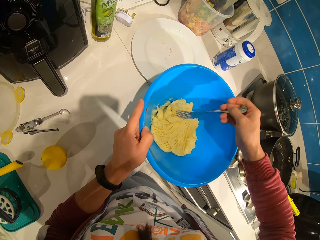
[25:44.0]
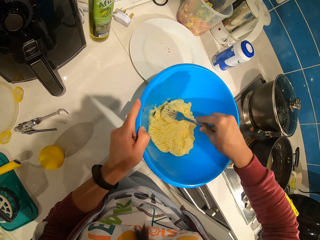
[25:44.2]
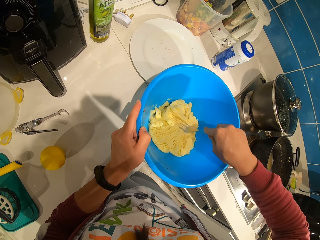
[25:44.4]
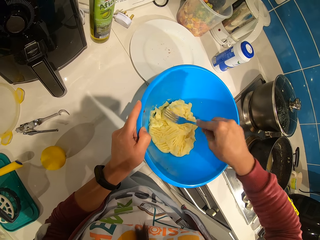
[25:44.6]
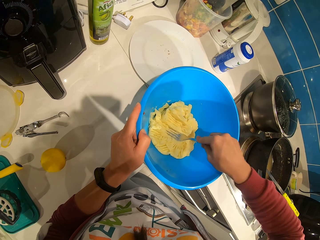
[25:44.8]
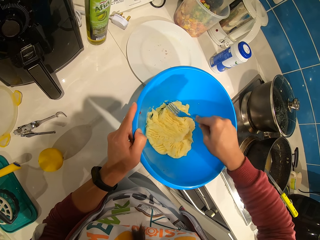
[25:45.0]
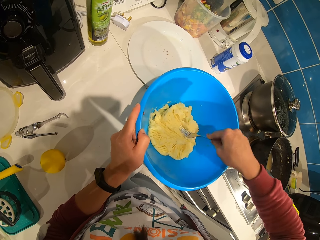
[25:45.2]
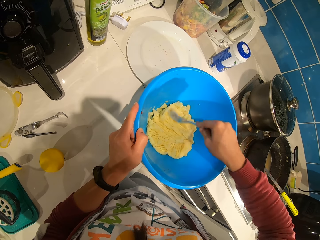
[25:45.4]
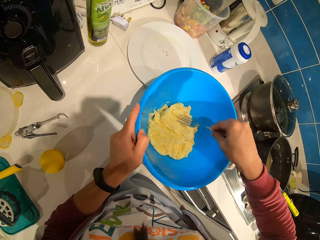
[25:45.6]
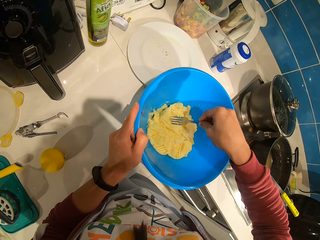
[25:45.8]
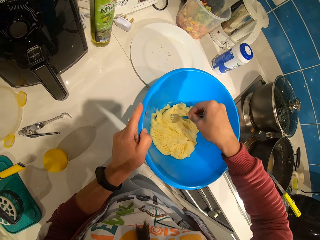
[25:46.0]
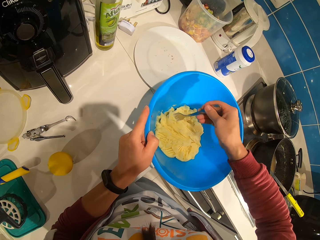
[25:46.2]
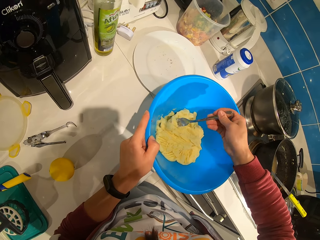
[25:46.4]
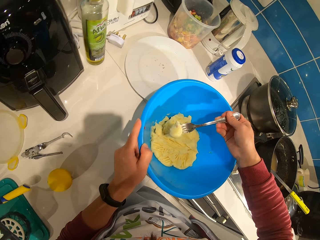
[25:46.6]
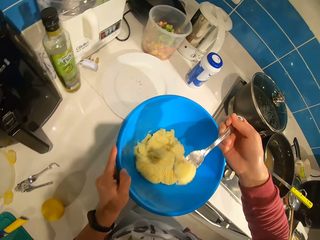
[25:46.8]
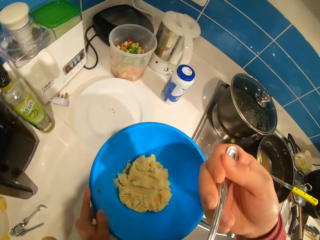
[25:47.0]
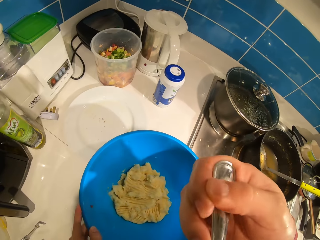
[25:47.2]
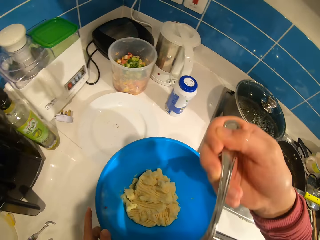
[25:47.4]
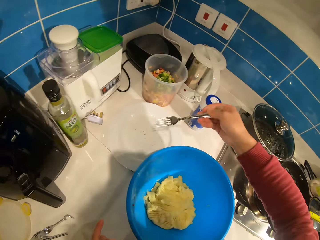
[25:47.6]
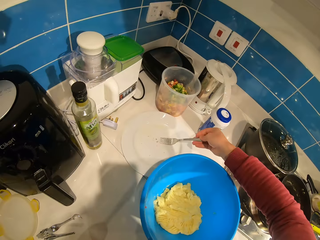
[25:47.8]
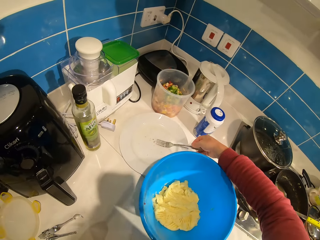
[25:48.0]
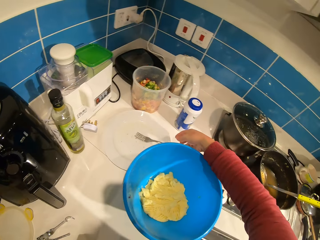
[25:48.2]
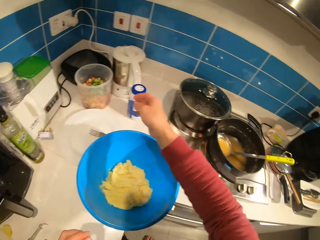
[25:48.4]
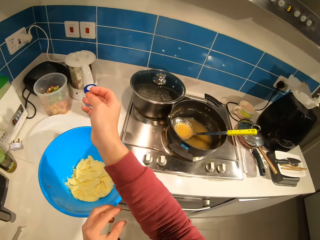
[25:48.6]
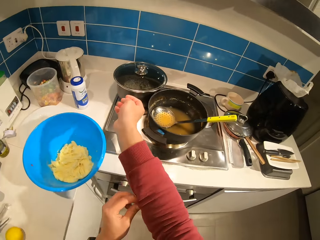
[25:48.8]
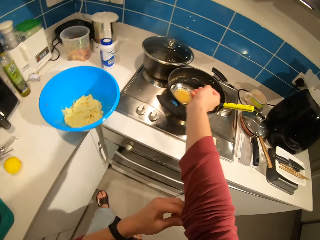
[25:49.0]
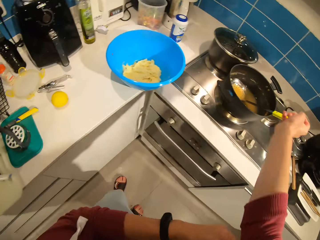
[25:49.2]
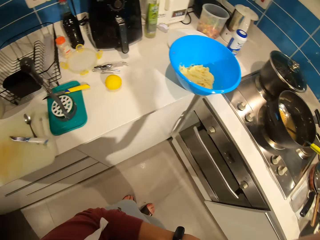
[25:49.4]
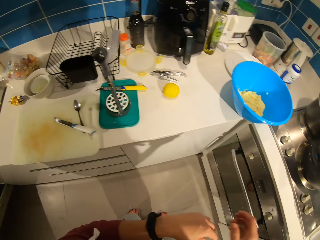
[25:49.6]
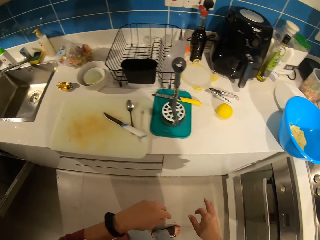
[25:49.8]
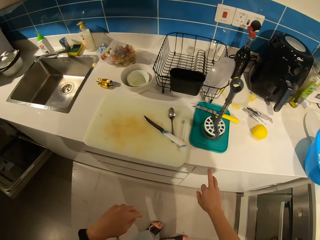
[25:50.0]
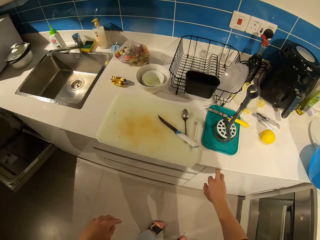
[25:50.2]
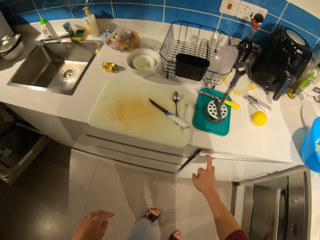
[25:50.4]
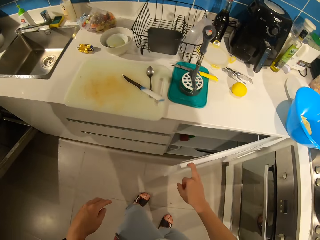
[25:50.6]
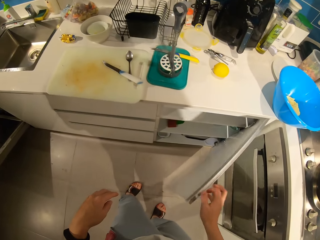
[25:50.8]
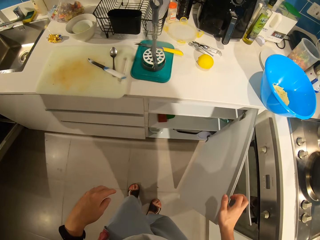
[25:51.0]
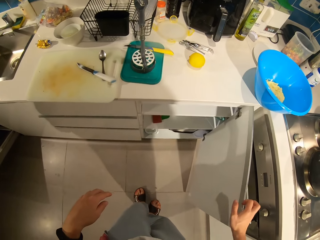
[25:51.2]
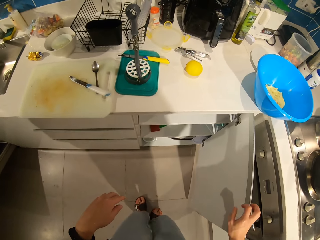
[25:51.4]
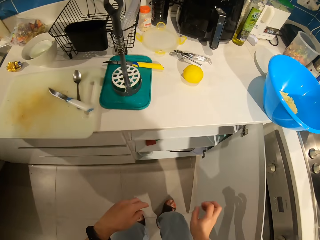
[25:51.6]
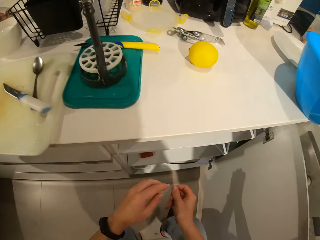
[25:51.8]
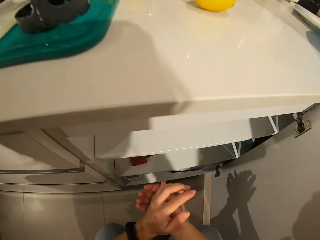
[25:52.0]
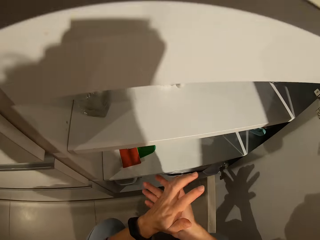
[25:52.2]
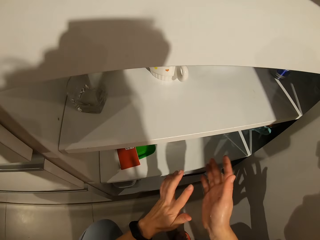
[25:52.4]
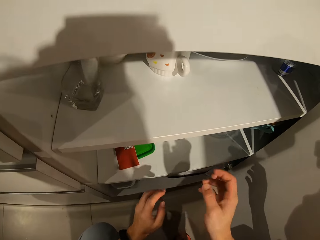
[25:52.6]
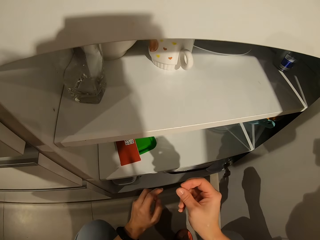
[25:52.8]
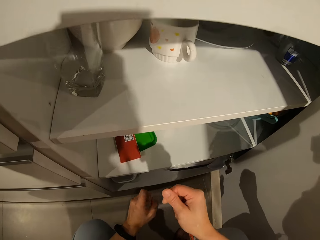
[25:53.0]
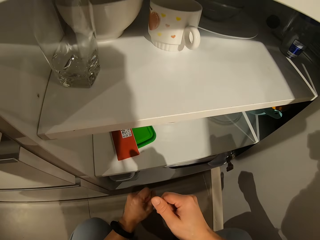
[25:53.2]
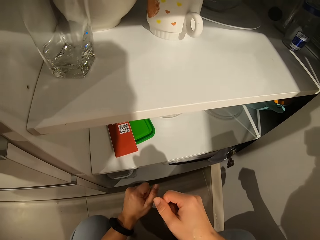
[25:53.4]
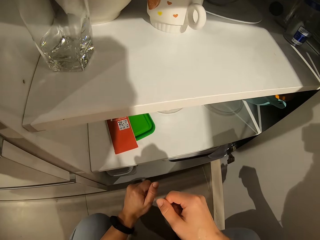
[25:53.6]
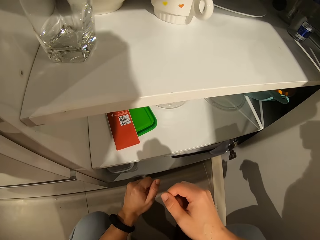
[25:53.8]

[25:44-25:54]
The camera wearer packs some potatoes with the fork. She eats the potatoes. She drops the fork on a flat plate. She drags the arm of her cloth. She opens a cabinet door and kneels down.

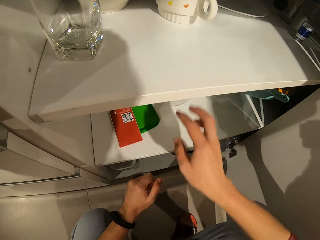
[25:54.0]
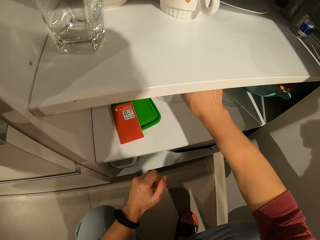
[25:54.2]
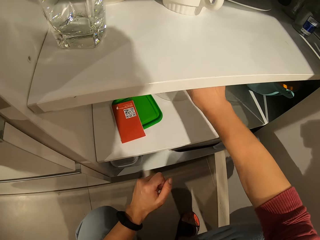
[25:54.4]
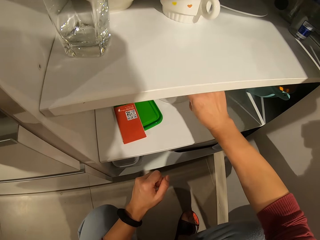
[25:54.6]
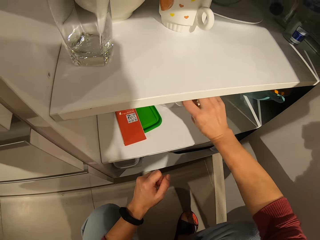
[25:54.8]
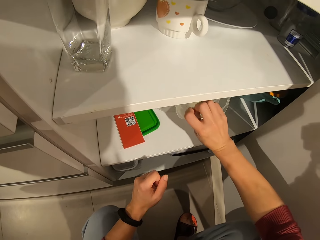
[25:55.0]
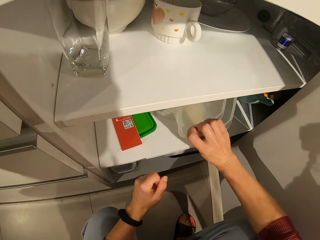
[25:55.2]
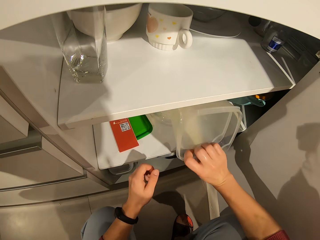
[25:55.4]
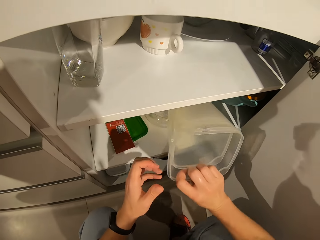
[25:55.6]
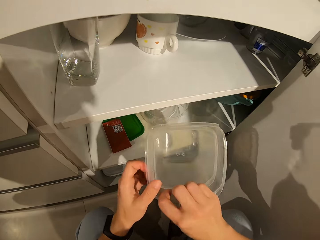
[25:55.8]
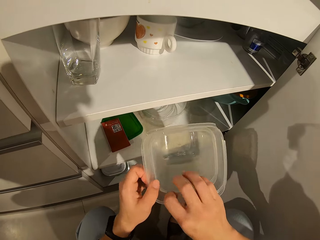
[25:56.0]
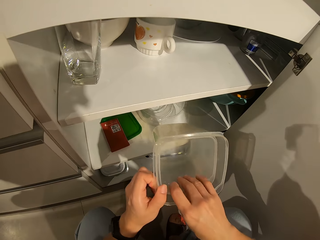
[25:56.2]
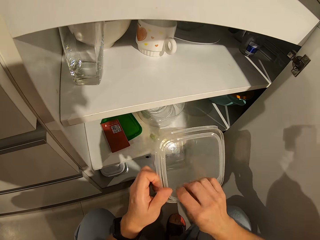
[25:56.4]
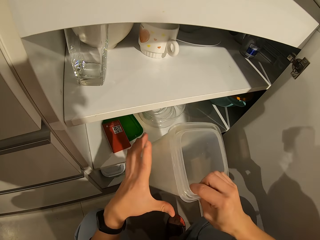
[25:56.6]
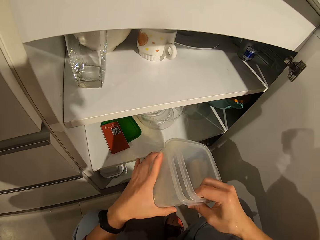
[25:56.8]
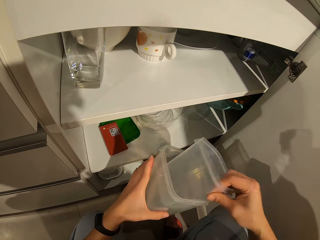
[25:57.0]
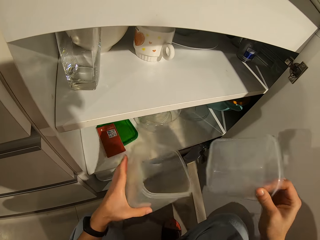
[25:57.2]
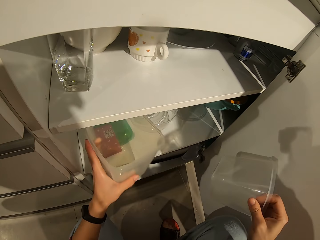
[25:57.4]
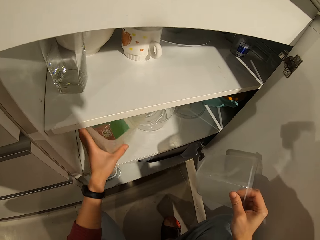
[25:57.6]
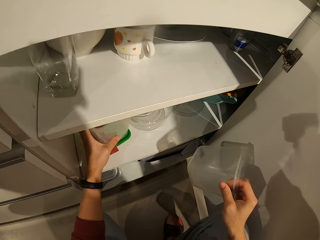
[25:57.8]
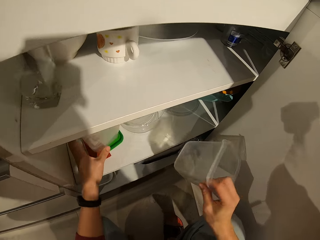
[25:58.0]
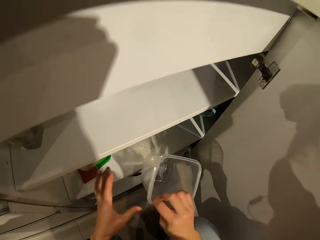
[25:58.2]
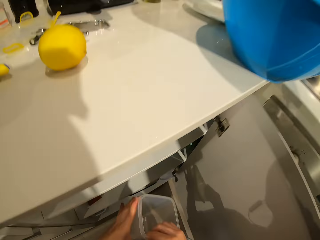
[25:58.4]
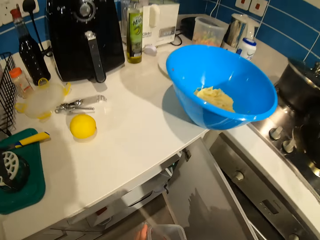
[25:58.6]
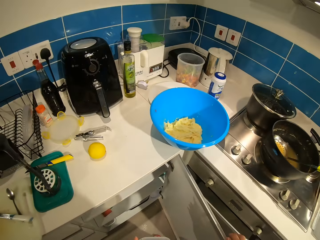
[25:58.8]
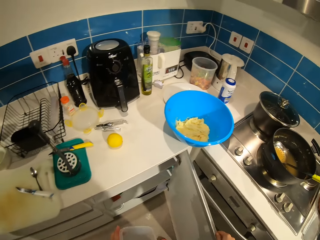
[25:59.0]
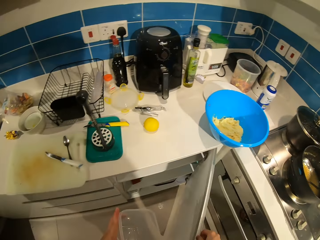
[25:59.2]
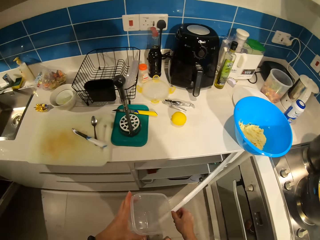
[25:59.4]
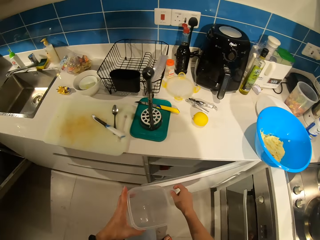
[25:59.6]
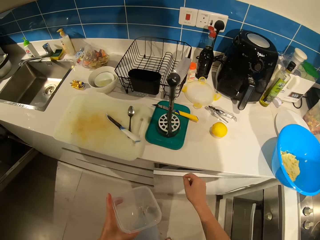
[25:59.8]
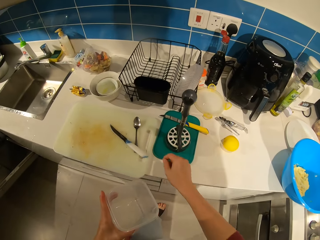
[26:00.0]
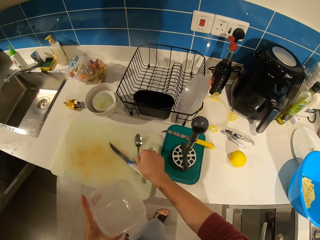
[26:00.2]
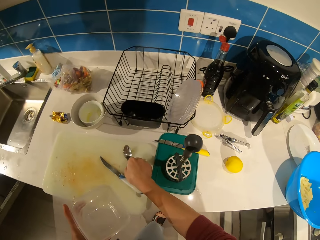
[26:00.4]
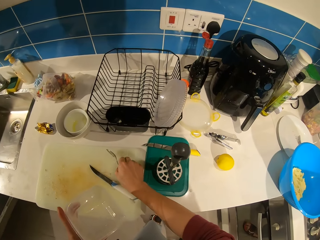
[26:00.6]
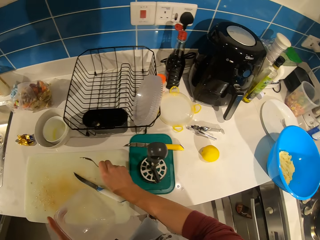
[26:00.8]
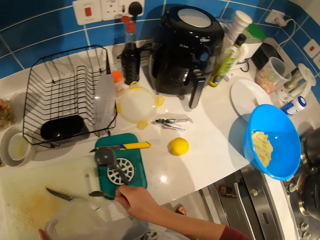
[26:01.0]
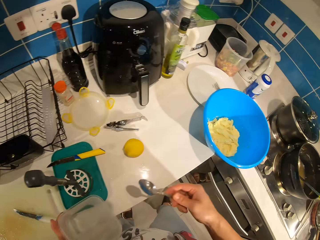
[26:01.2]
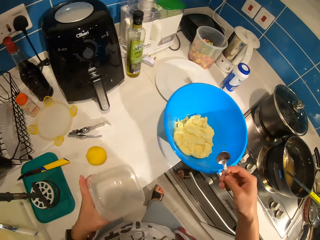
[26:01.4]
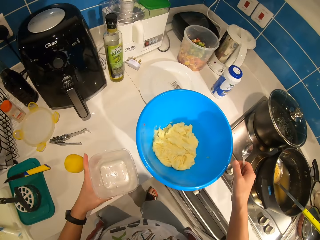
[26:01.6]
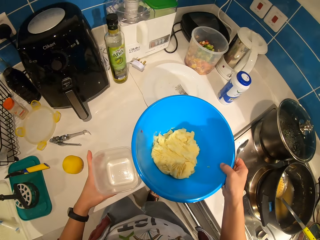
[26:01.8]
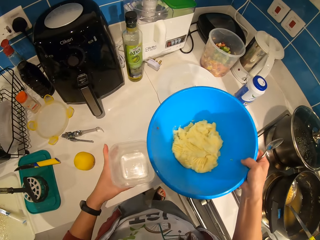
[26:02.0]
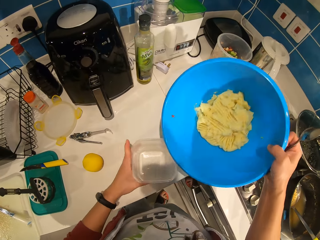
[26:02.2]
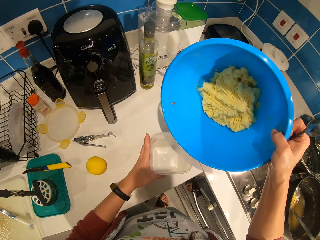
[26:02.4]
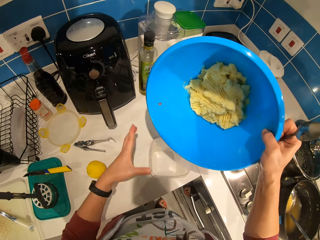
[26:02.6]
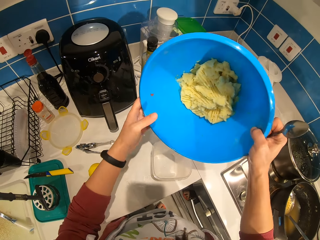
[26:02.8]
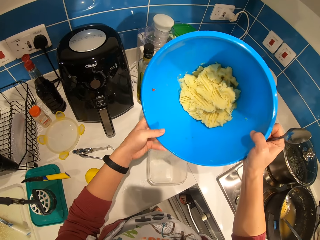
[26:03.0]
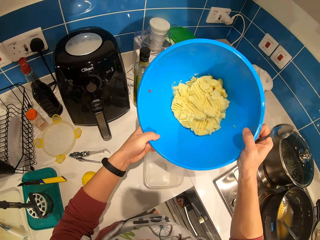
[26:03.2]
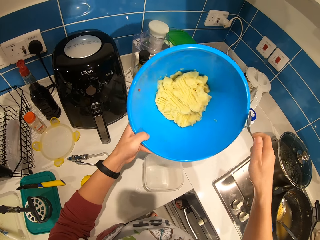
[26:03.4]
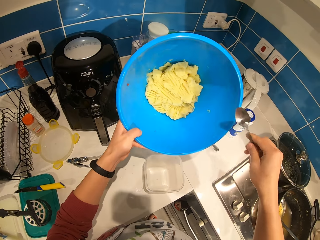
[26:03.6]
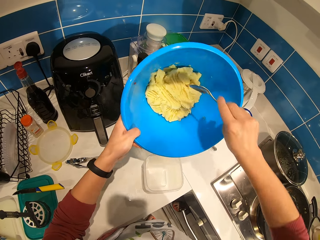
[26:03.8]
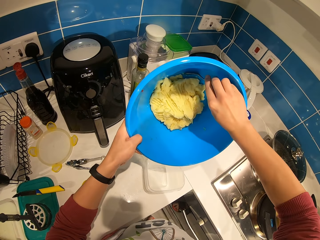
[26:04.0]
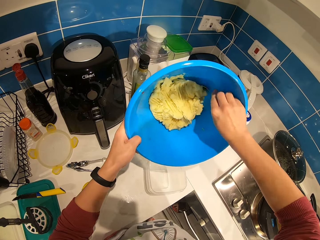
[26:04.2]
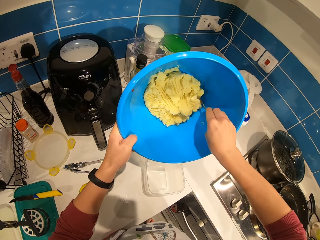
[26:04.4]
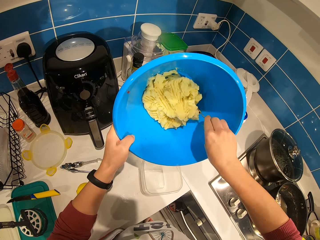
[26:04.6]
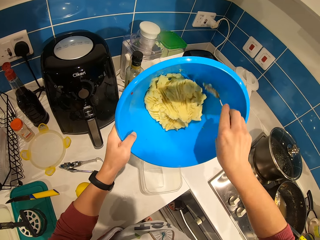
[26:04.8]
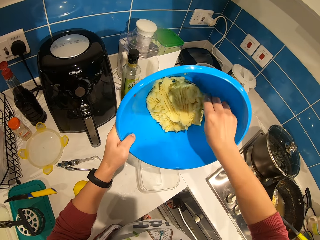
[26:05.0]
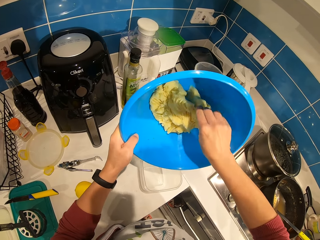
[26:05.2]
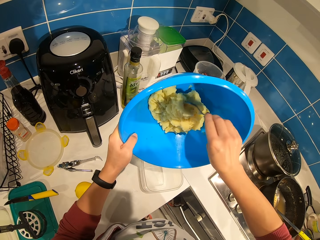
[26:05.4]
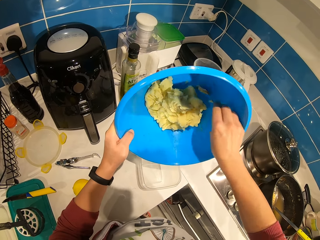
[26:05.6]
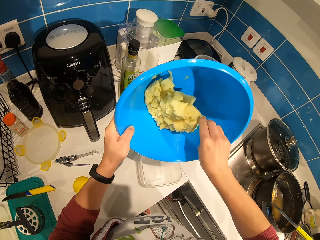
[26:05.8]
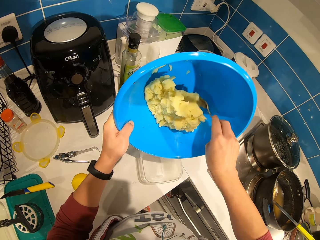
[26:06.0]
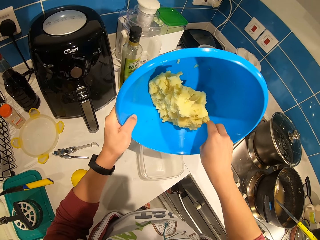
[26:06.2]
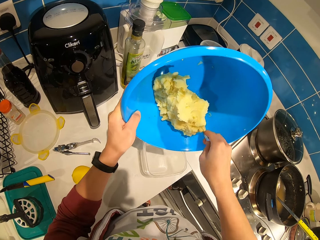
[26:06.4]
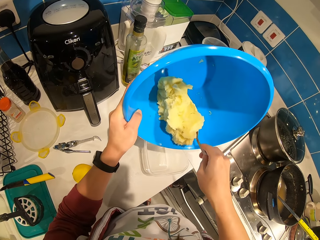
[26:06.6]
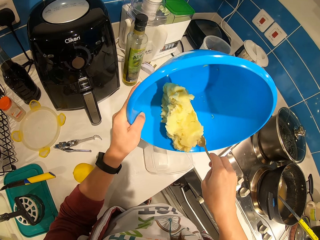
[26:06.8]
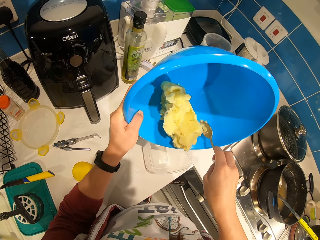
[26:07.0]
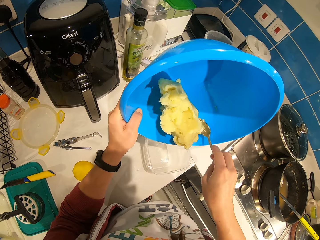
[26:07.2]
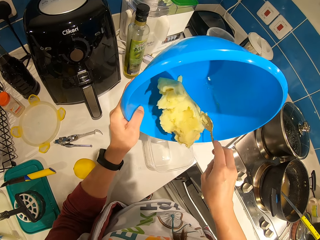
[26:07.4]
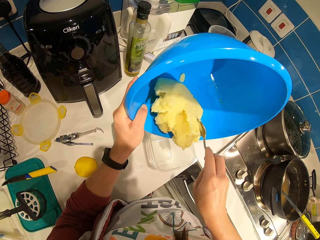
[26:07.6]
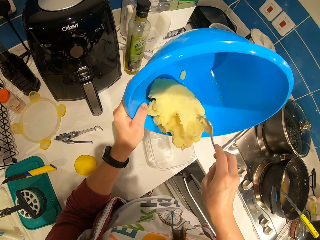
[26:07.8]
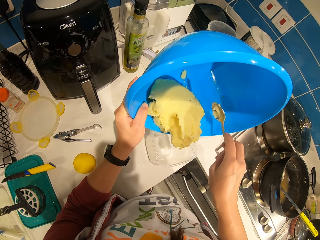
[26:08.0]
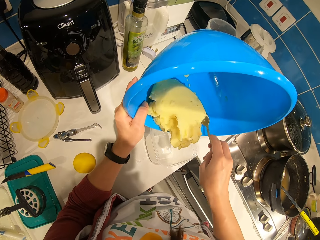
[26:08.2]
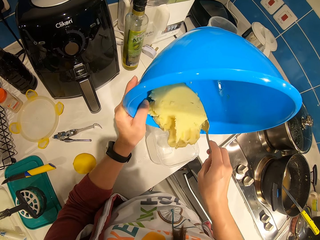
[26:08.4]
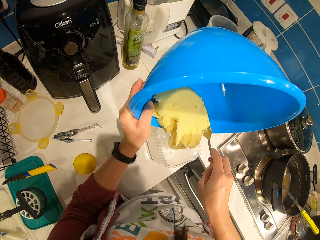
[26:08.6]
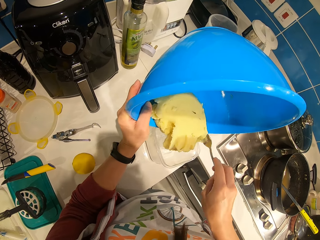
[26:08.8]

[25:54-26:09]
The camera wearer picks up some bowls or dishes from the cabinet. They remove a plate from the other plate. They drop the other plate in the cabinet. They stand up. They close the cabinet door. They pick up a tea spoon on a tray. They carry the potatoes bowl. They pick up the potato dish. They scoop the potatoes with the spoon into the plate. They put the potatoes in a plastic container.
